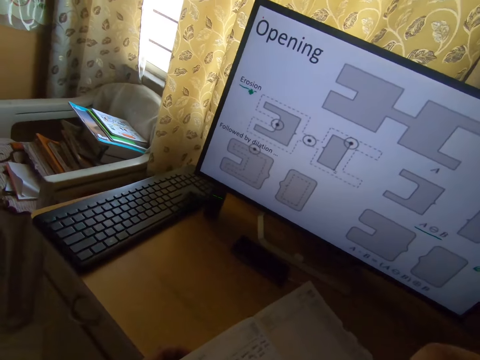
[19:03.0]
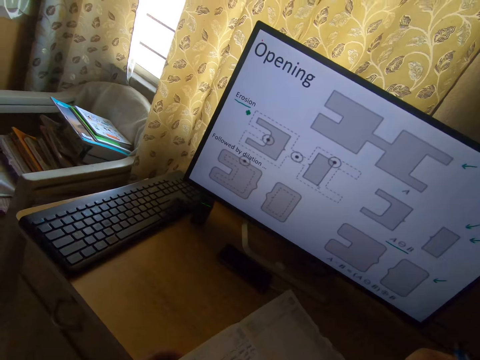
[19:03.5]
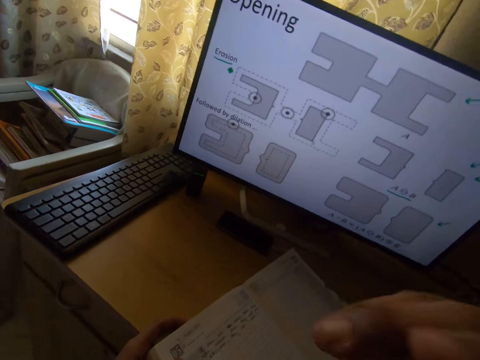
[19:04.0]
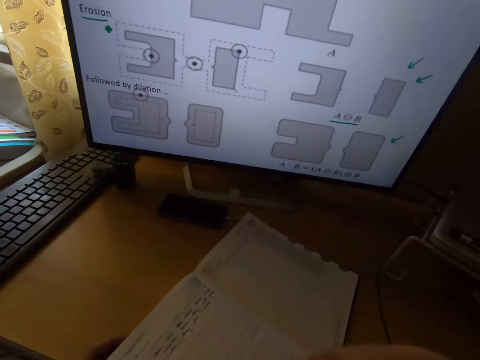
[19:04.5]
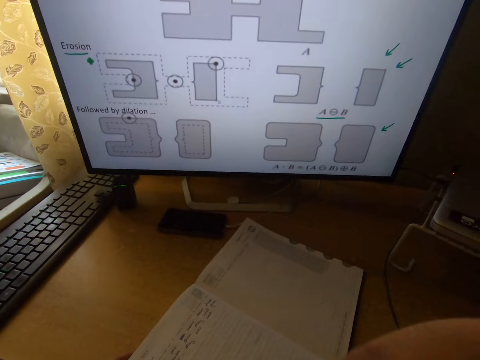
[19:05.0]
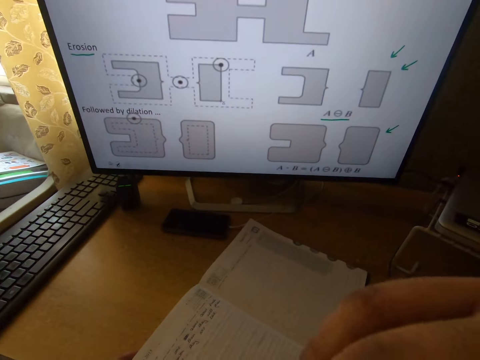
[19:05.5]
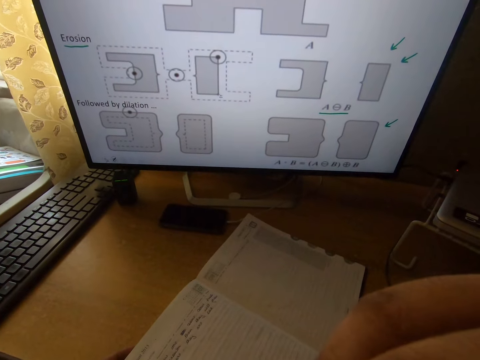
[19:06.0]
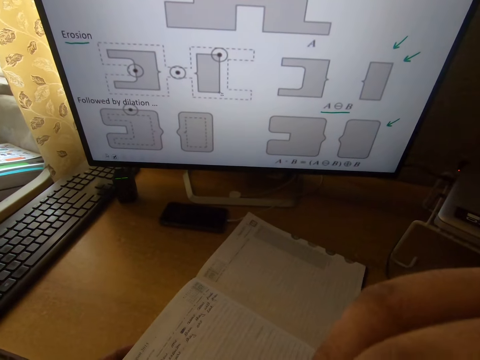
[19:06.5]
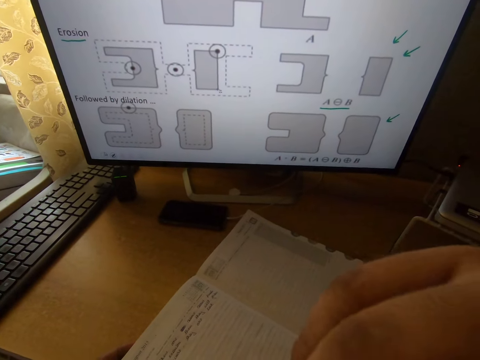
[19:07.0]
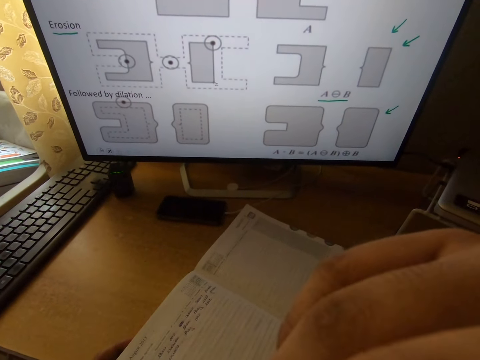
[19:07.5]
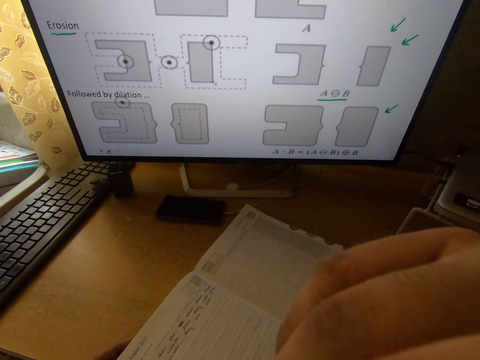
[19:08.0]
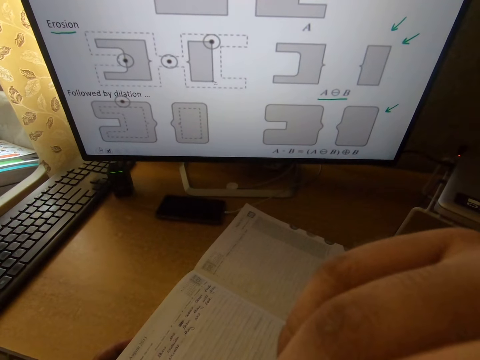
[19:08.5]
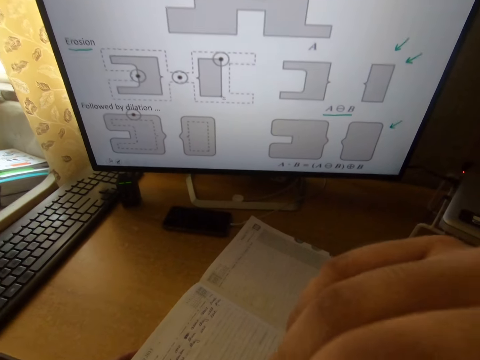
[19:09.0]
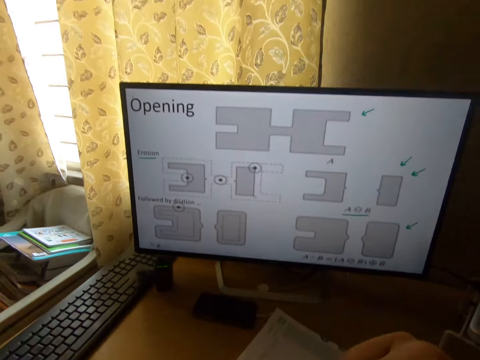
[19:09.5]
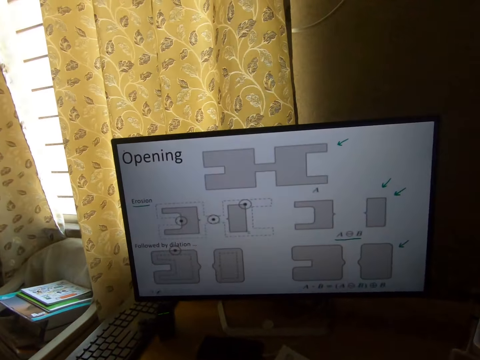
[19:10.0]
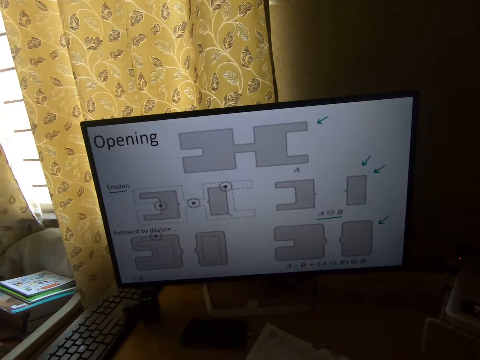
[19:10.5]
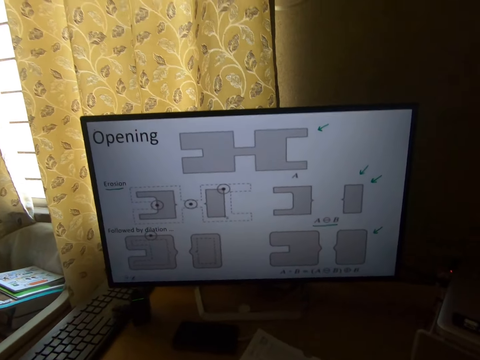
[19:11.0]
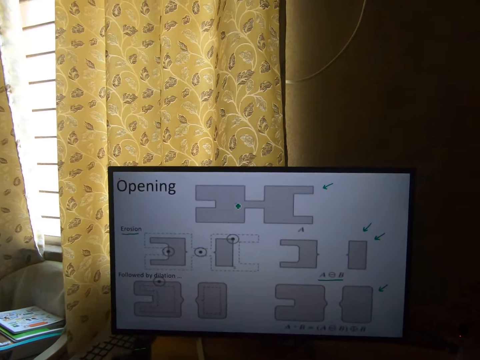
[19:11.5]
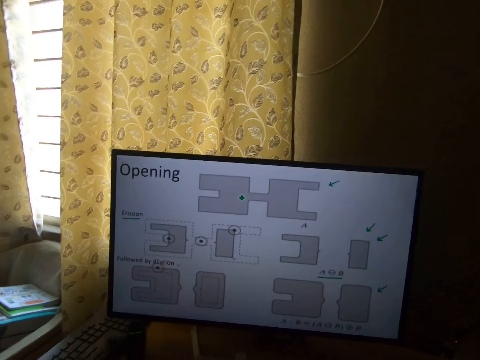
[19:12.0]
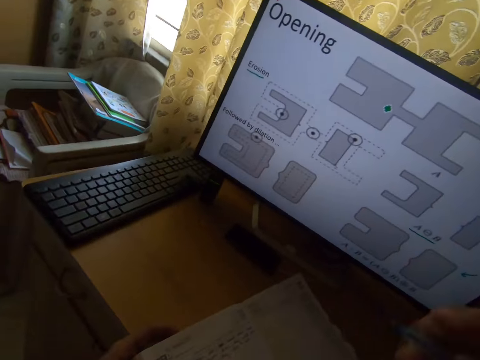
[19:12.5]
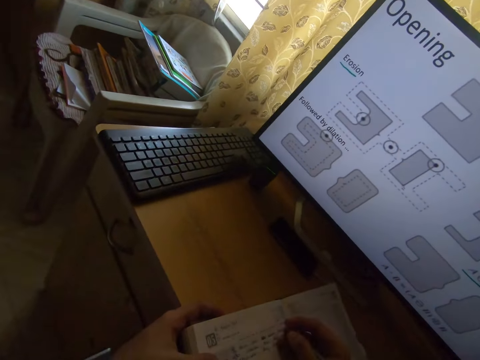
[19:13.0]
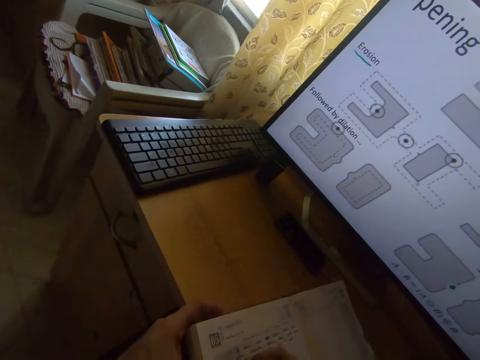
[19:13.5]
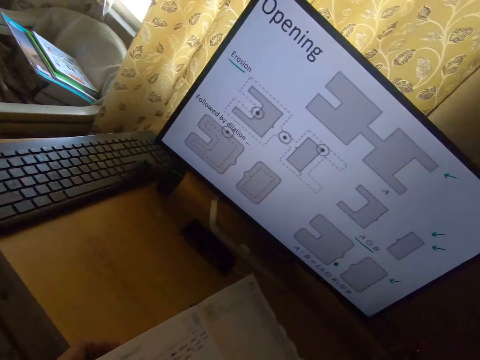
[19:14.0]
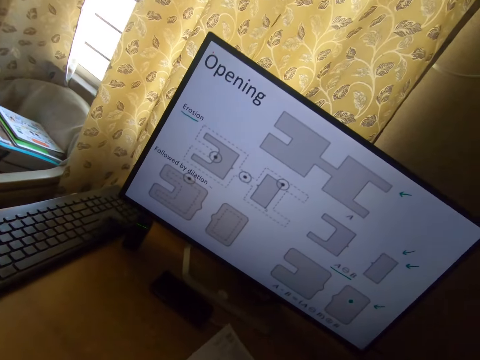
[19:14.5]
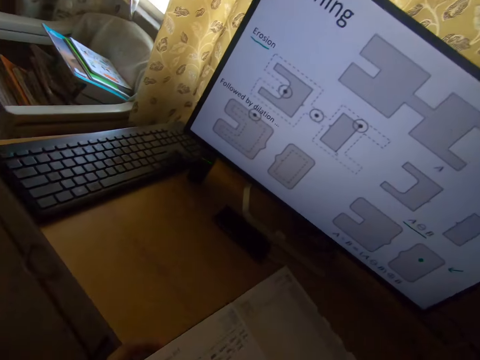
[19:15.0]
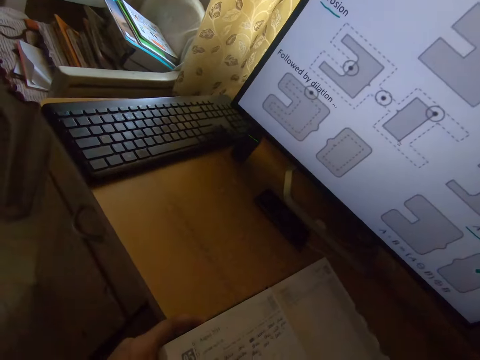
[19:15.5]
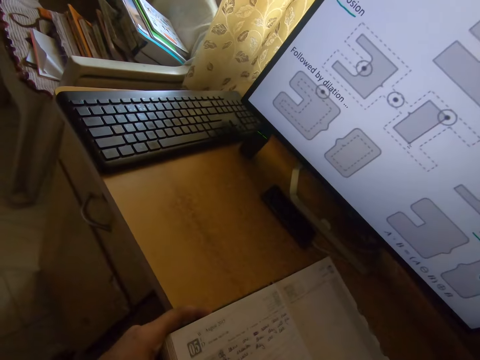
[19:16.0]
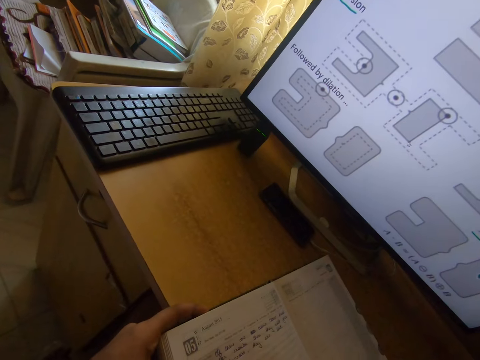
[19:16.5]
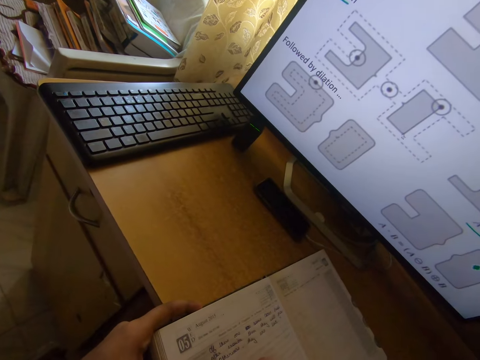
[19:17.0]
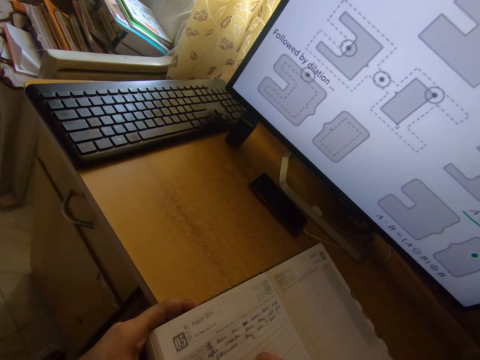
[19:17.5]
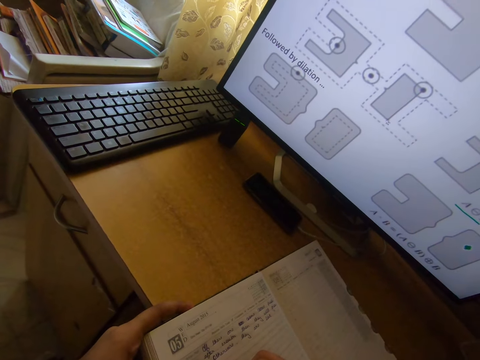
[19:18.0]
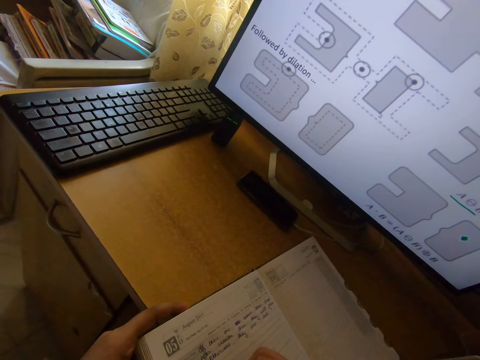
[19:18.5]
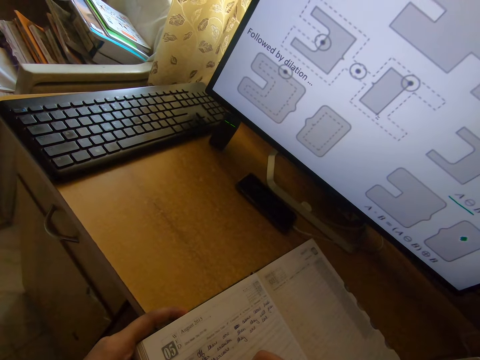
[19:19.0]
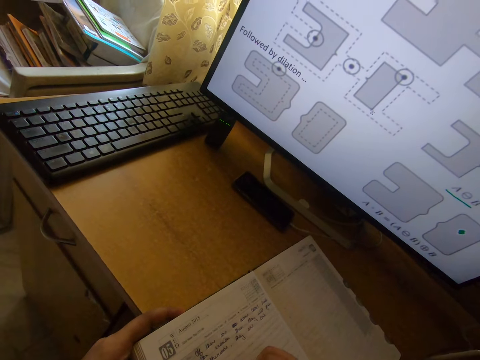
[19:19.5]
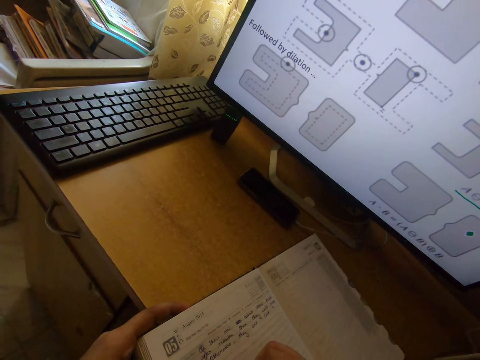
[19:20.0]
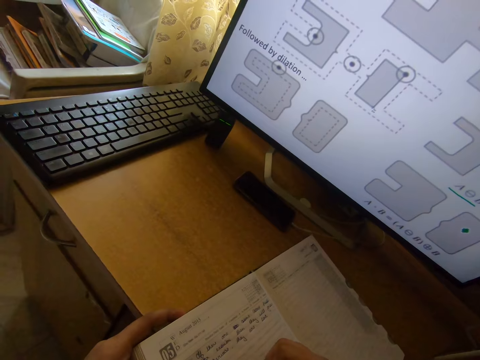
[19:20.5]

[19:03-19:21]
The camera wearer looks around the room. He touches his mouth with his hands. He holds the nose. He looks at the computer. He writes in the book on the table.

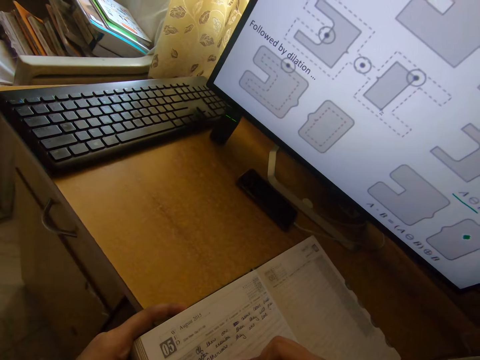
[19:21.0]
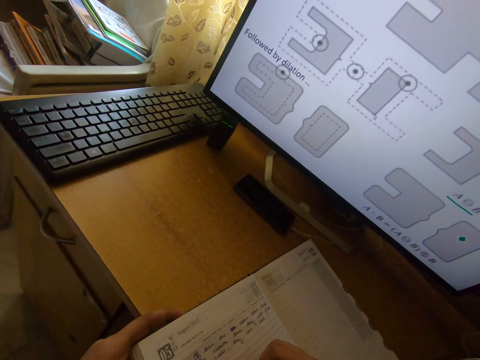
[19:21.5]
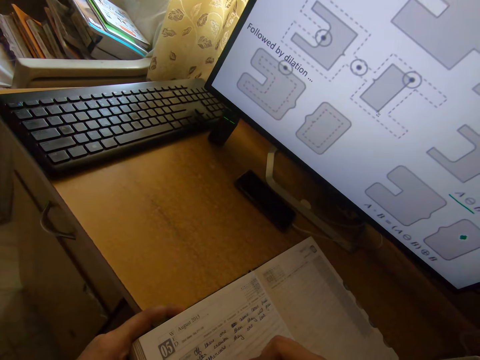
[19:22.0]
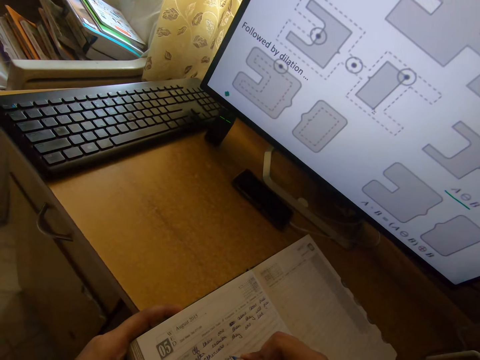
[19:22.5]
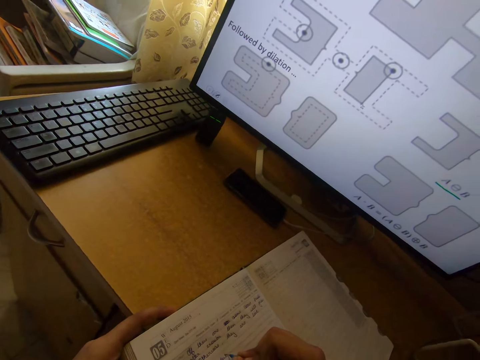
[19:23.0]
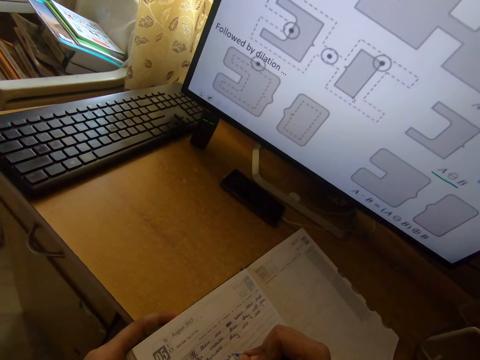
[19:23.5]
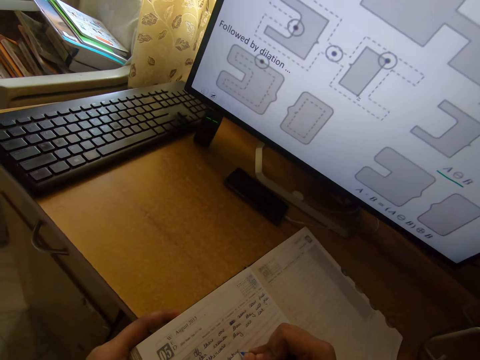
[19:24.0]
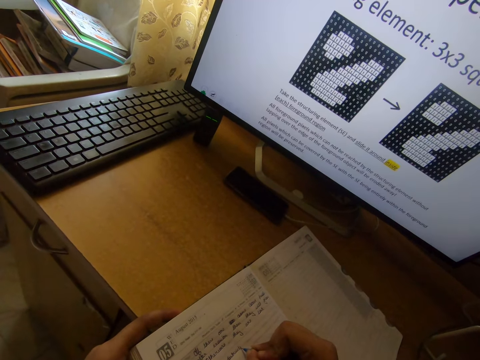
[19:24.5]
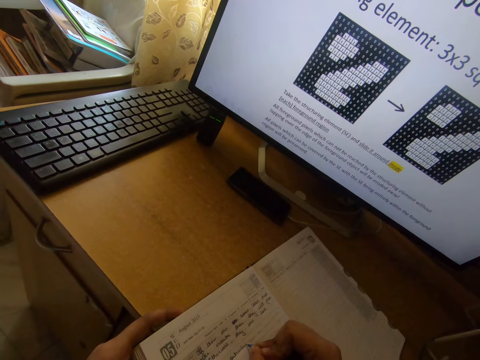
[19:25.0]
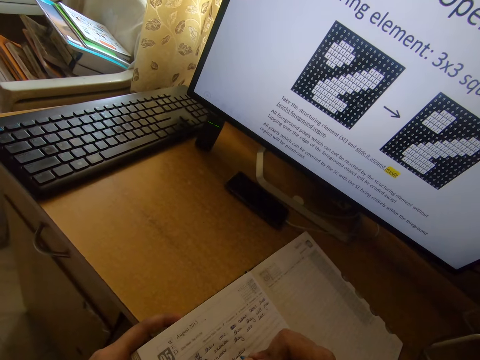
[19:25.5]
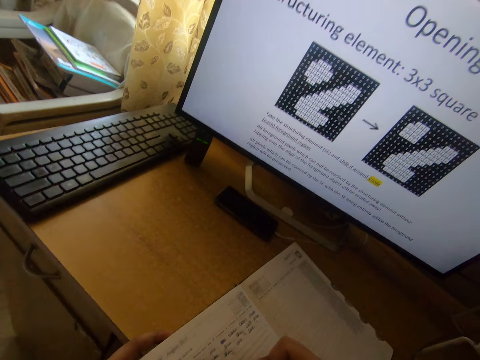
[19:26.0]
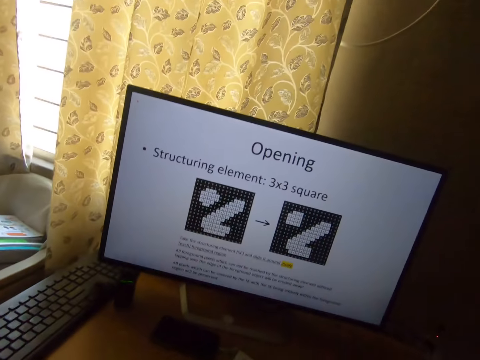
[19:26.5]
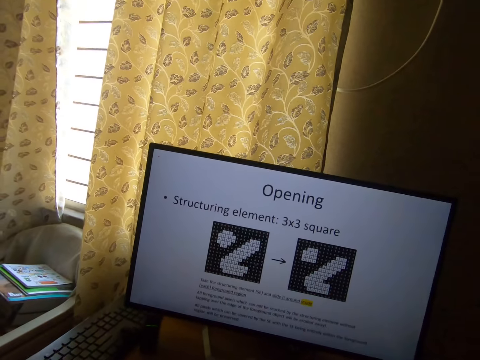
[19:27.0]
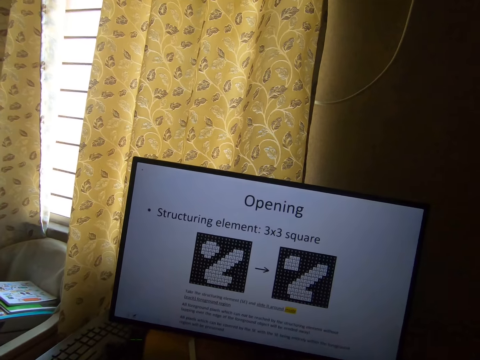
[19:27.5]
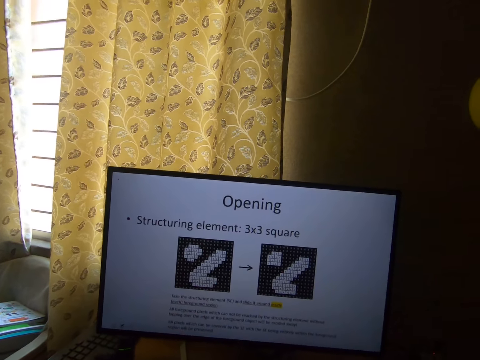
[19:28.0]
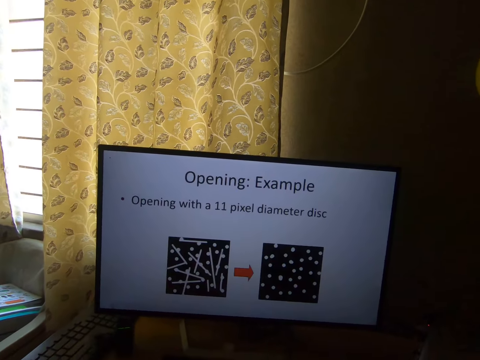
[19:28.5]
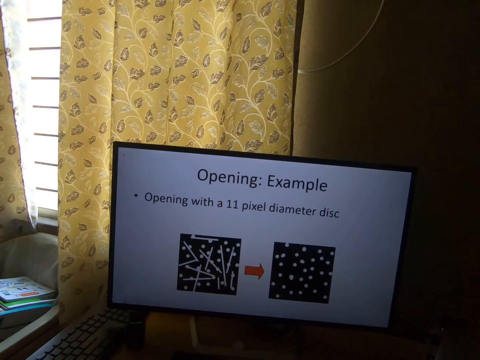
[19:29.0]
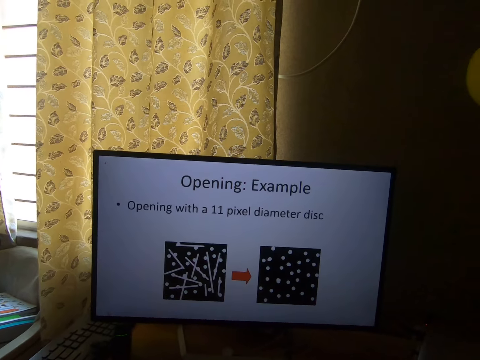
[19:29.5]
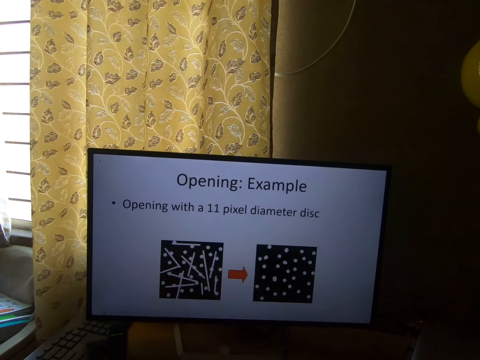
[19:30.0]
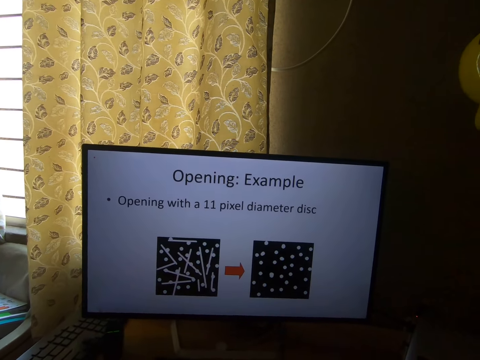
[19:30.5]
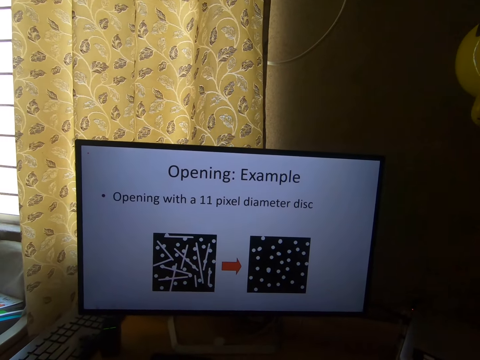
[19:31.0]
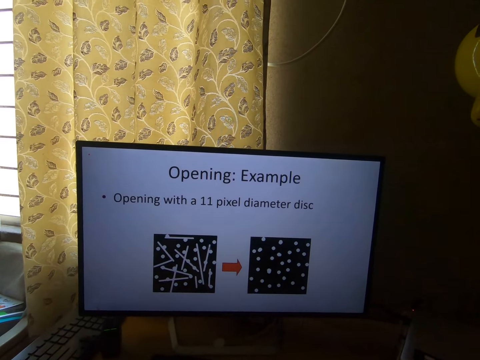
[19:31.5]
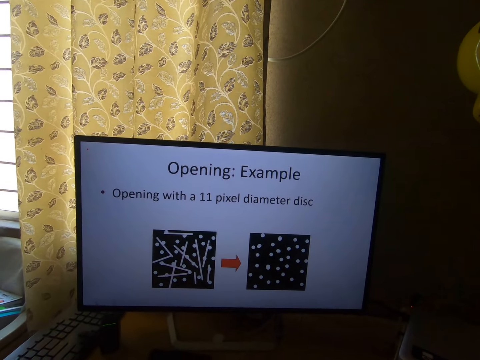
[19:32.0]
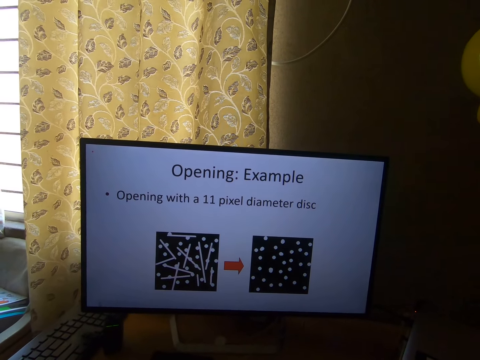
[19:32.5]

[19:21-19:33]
The camera wearer scrolls the computer. They stare at the monitor on the table.
